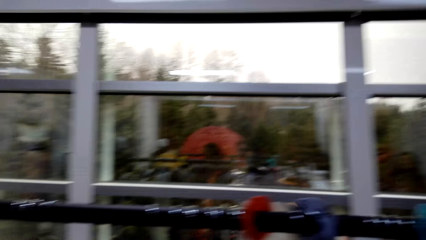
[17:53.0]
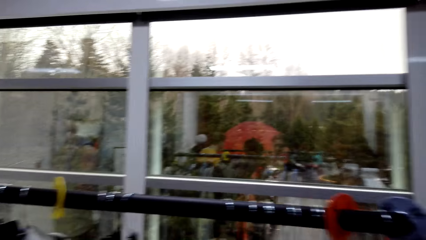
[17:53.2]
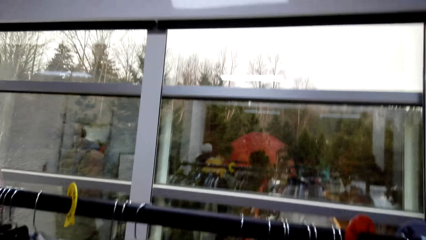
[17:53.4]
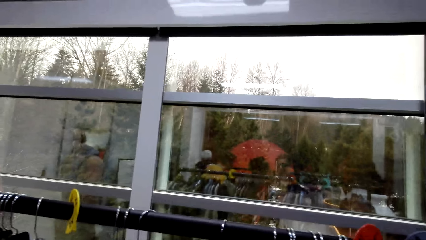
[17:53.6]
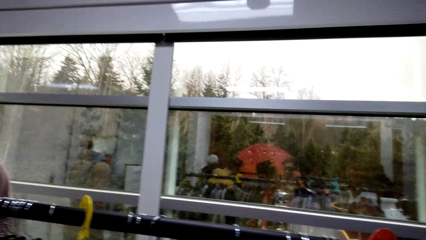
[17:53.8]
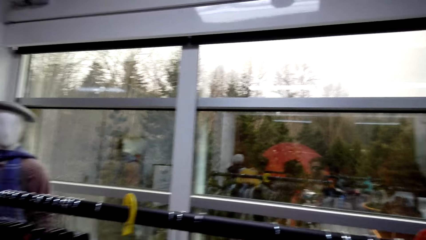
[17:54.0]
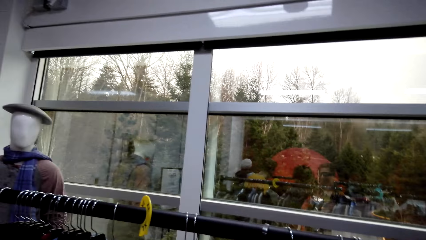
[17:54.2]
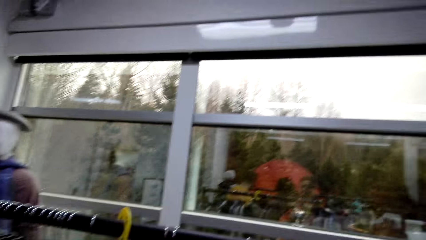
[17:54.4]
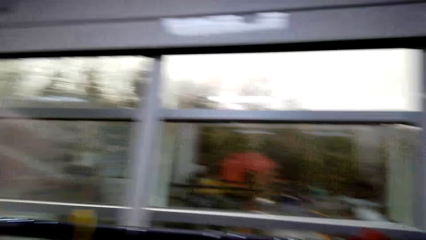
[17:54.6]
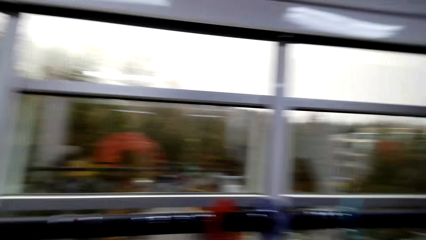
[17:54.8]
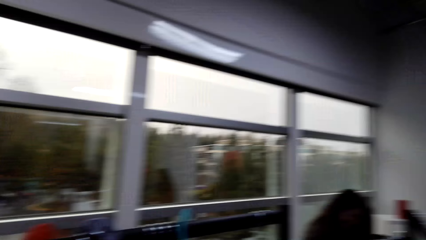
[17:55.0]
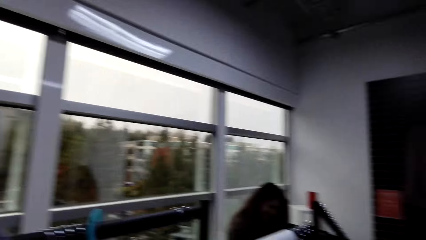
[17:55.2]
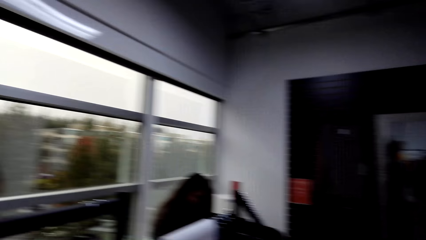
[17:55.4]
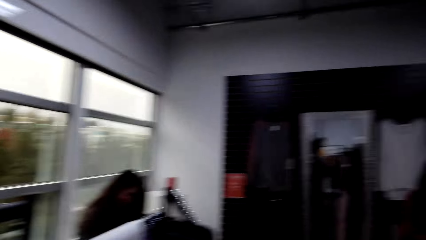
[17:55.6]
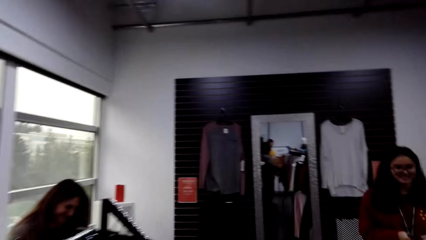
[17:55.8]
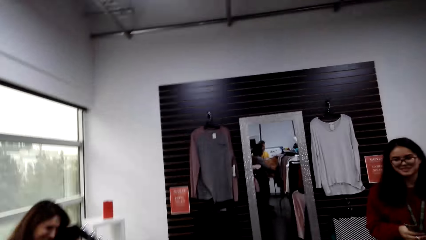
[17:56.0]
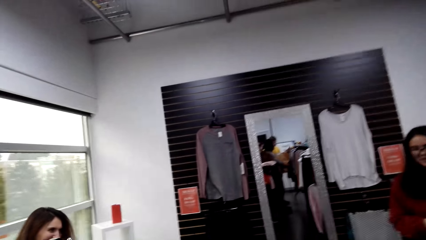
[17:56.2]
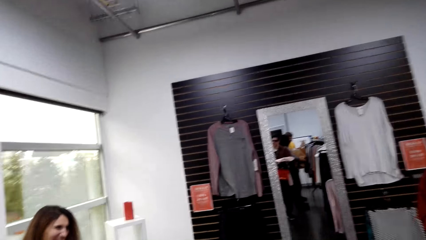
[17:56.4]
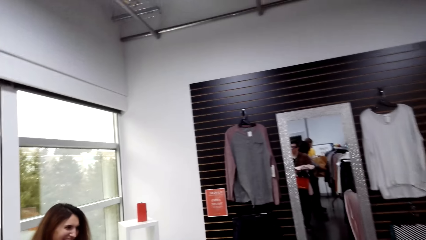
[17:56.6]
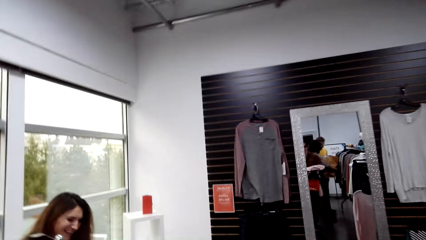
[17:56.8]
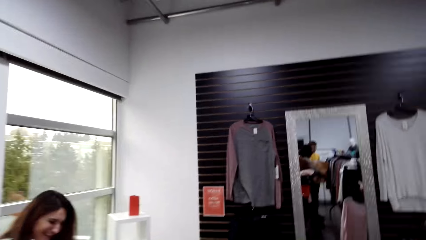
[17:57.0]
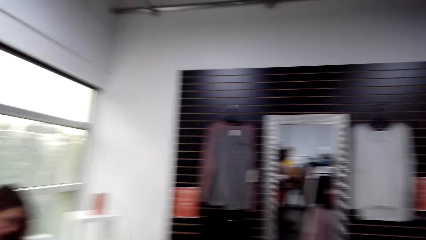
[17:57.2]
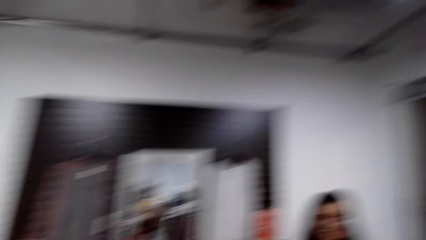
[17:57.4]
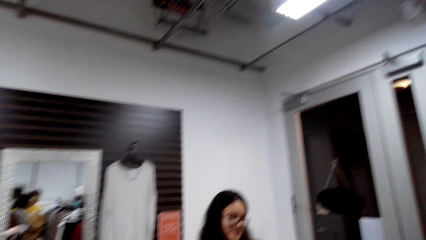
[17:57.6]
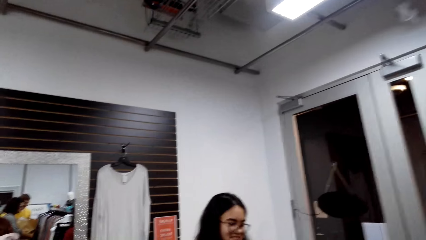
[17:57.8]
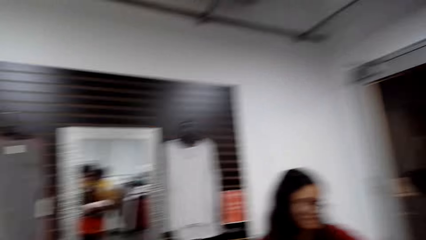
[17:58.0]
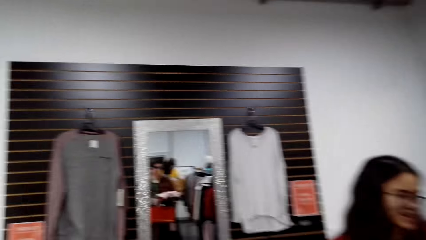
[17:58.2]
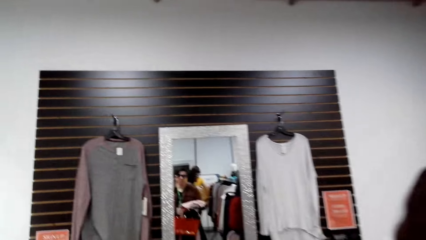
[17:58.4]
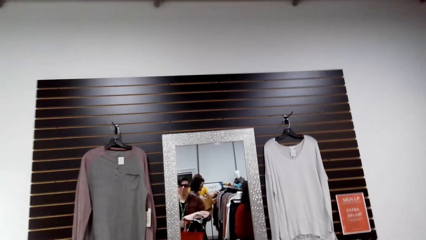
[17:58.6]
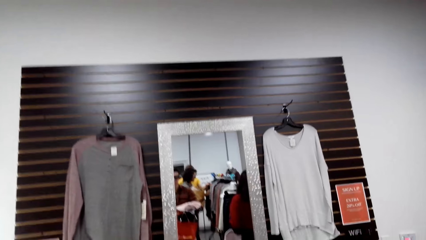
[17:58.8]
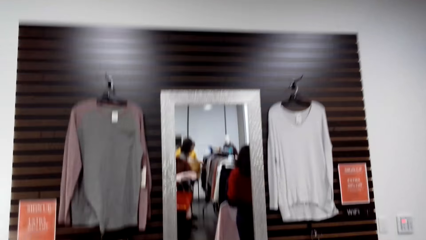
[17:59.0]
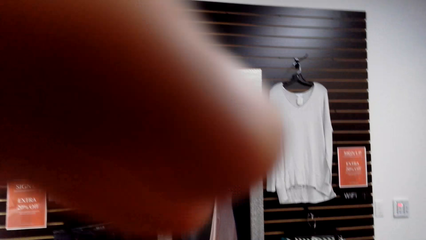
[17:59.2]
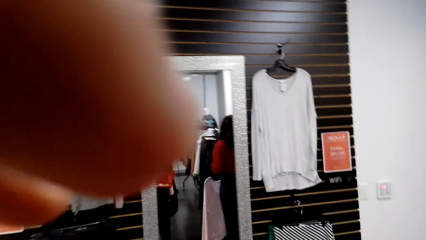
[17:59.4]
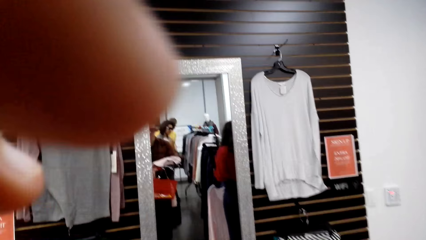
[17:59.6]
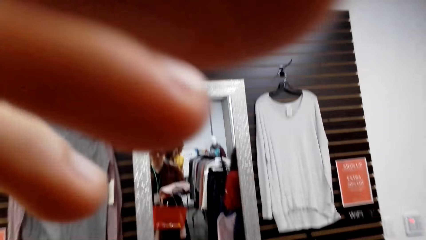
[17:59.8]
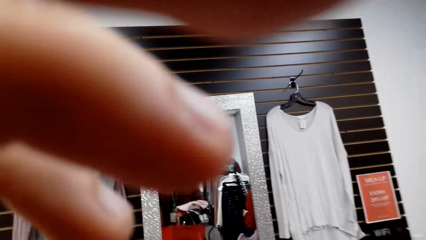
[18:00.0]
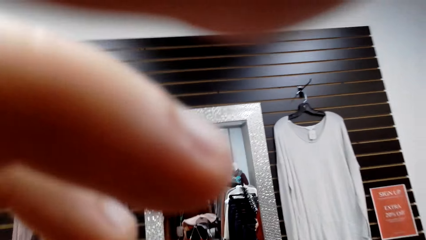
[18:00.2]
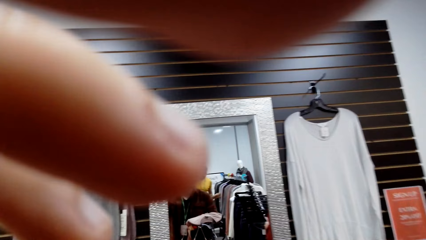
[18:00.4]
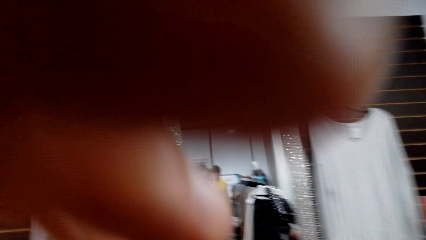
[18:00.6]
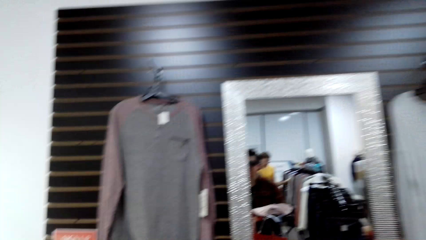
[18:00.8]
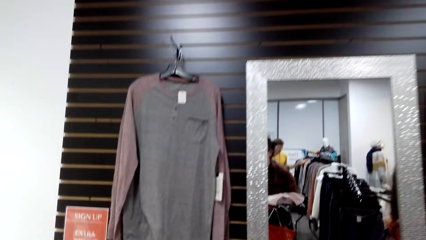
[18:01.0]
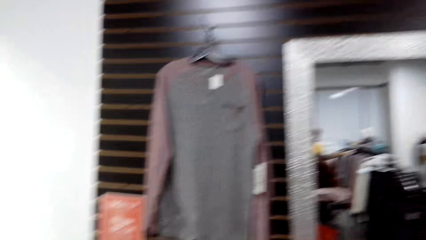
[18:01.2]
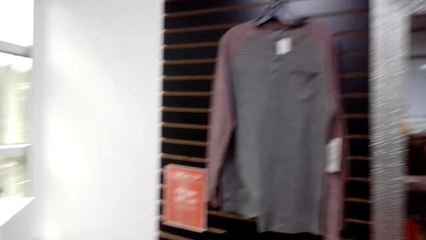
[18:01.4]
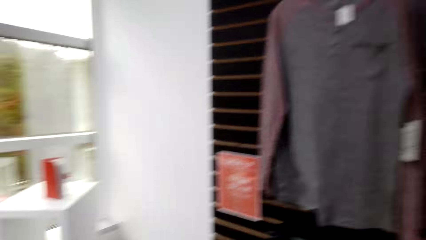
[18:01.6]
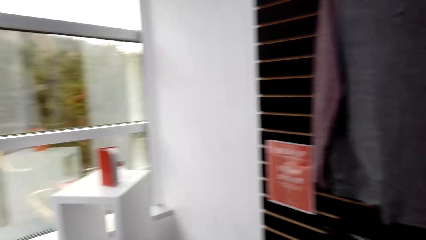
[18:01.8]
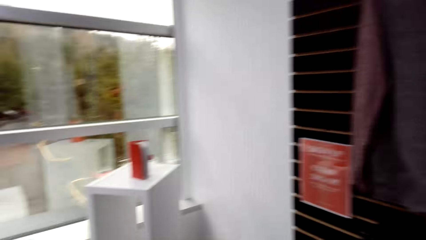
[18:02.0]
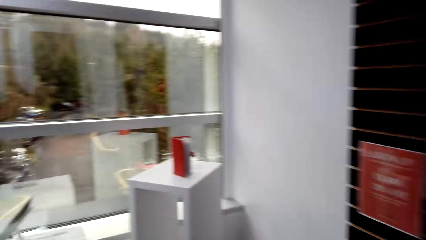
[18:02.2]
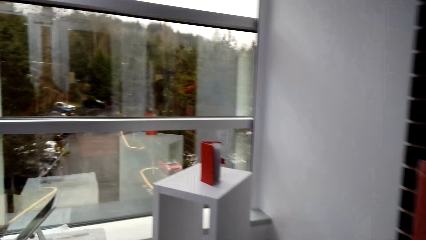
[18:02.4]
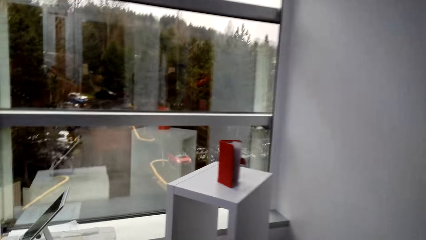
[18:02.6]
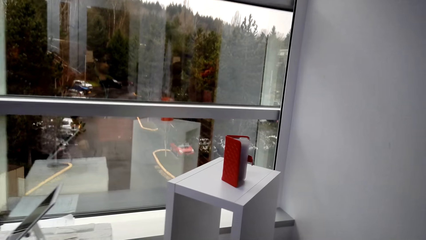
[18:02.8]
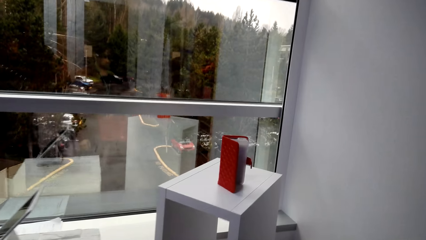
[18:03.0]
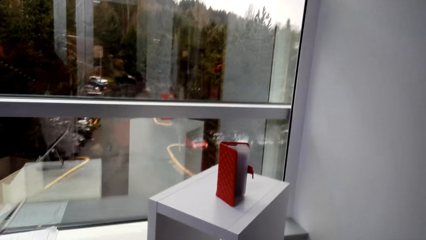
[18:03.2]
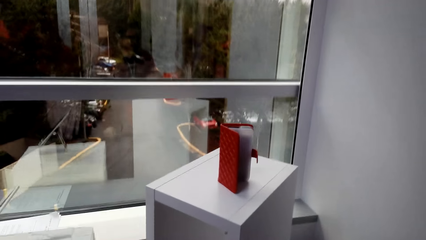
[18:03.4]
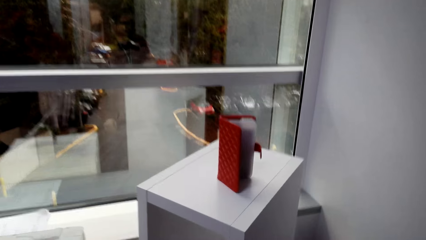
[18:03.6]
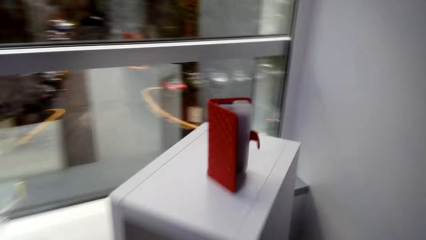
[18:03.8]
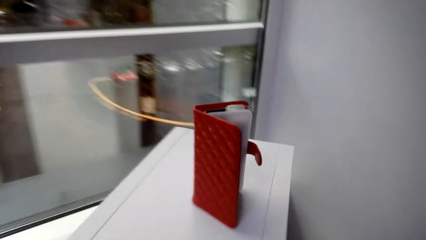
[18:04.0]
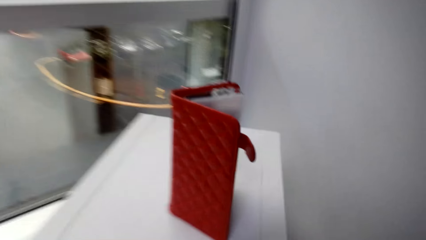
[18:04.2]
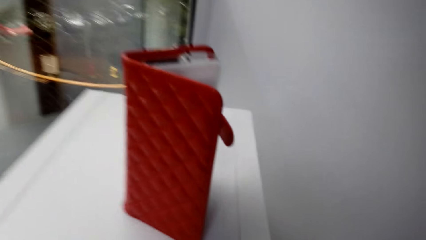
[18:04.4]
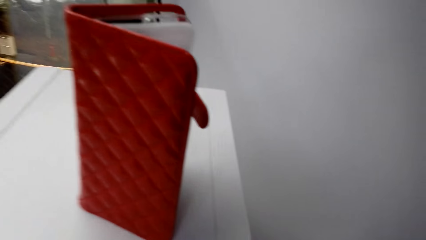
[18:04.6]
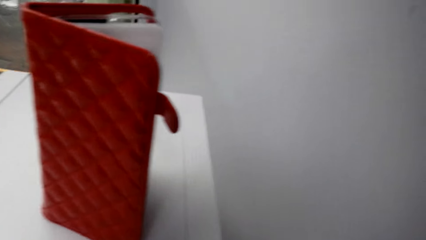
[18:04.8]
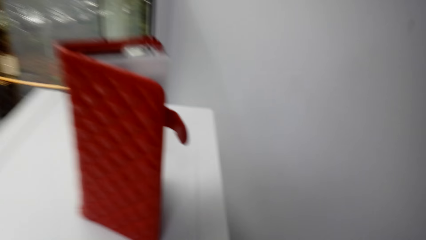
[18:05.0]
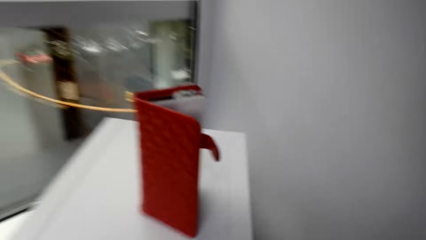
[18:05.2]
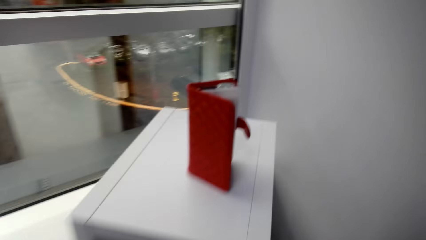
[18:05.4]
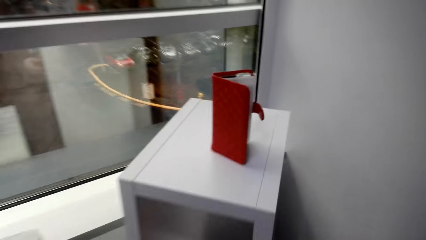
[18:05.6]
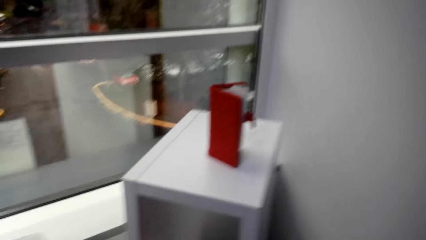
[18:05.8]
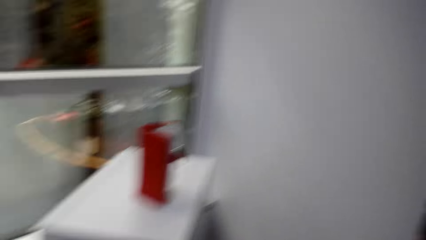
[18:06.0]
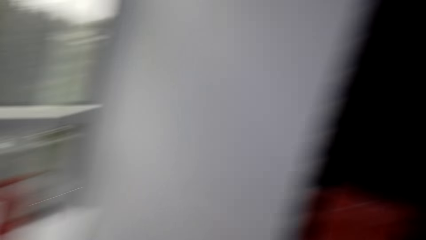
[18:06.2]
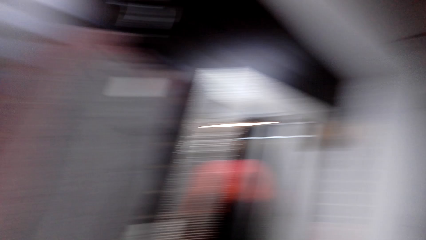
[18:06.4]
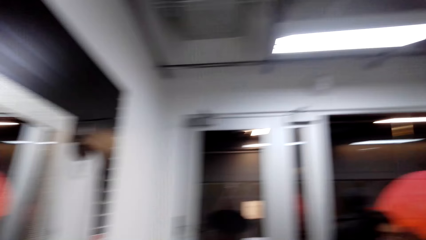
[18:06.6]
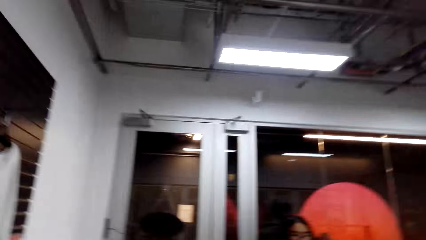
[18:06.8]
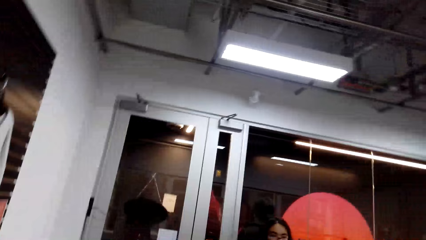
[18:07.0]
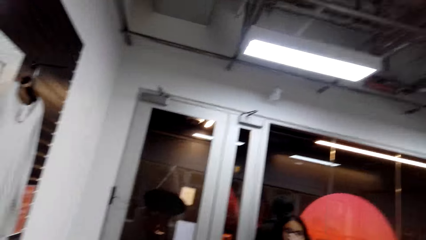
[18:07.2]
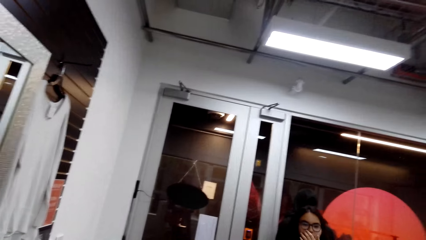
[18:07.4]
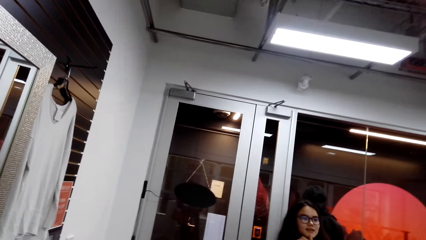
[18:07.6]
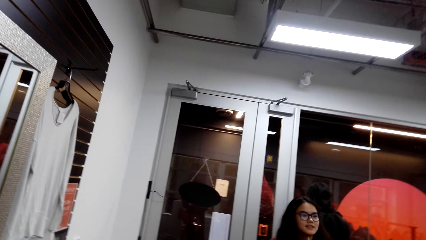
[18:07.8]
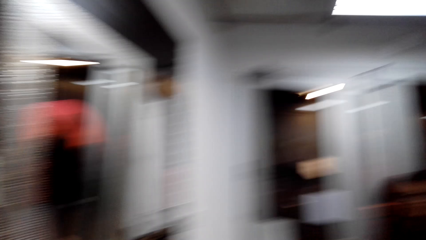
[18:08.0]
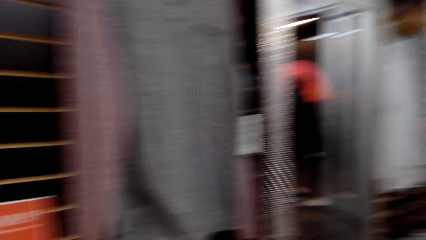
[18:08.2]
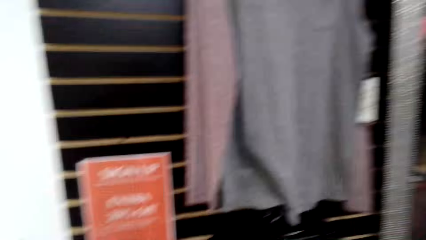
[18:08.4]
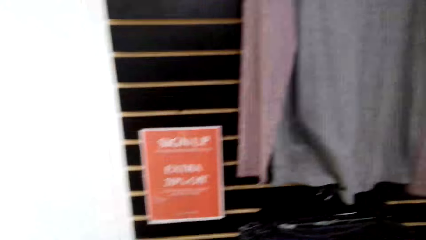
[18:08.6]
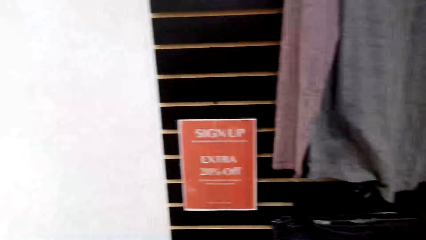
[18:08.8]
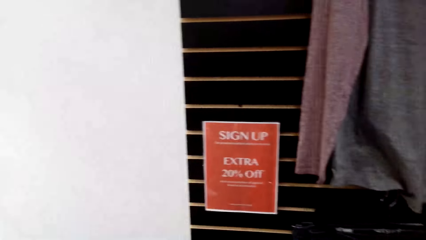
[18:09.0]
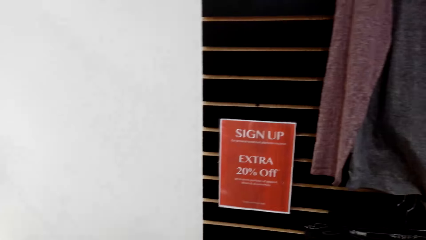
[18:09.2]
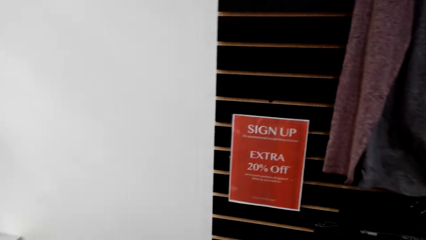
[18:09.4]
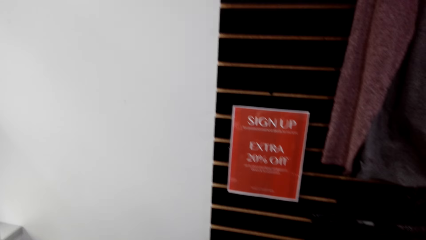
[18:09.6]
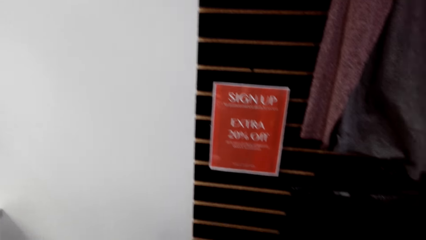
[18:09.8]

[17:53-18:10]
The camera wearer looks around the supermarket. They walk around the supermarket. They adjust the camera. They walk around the supermarket. They look around the supermarket.
